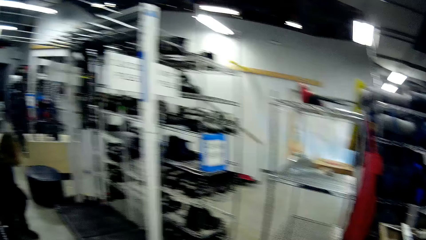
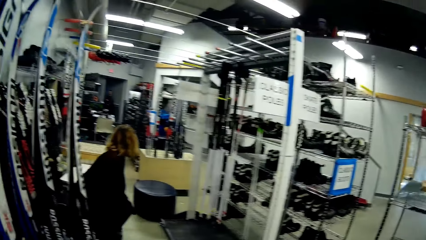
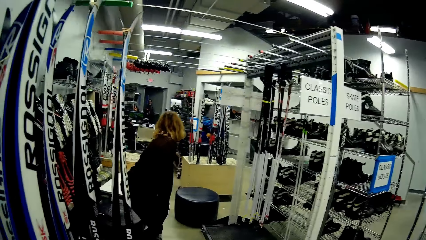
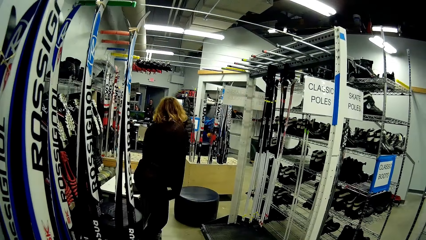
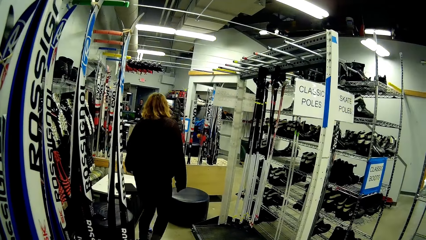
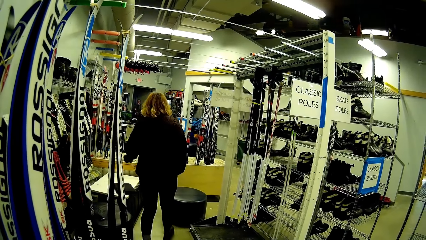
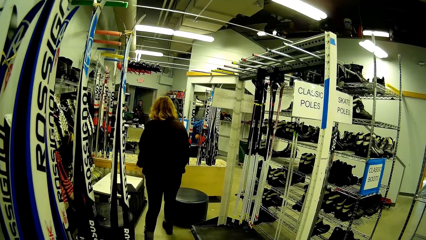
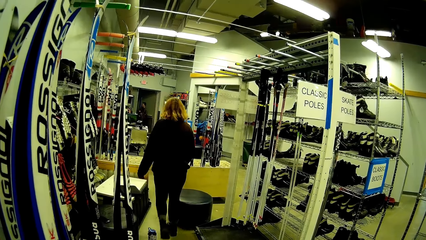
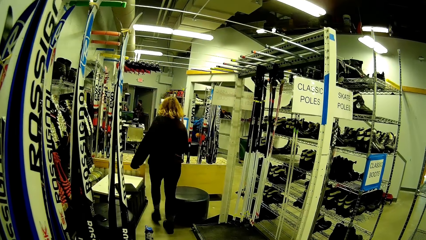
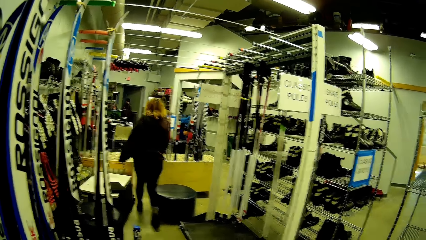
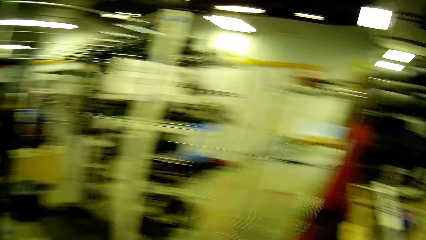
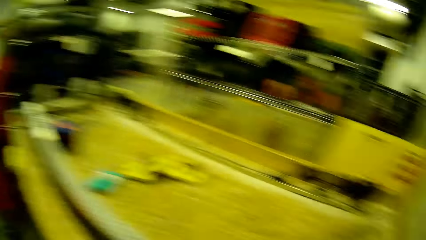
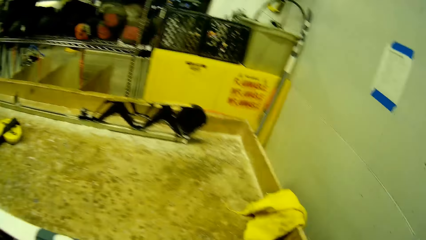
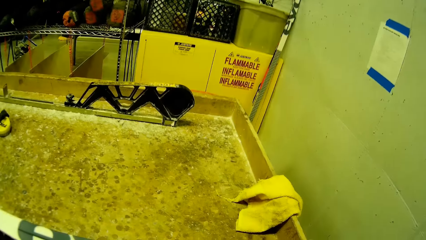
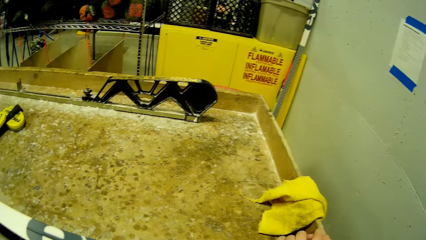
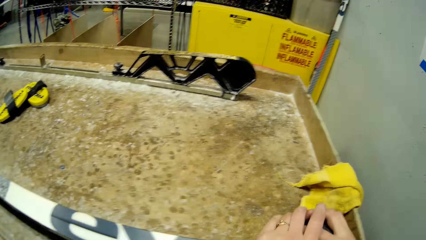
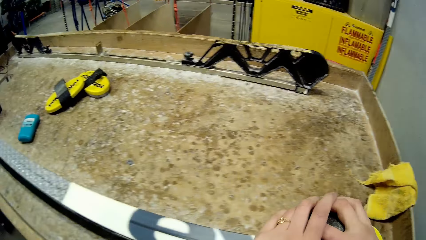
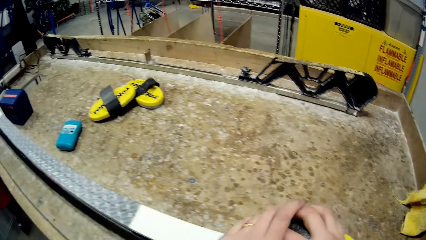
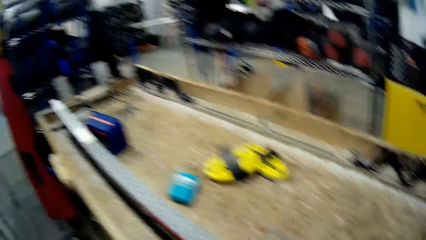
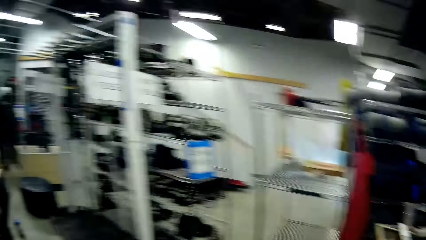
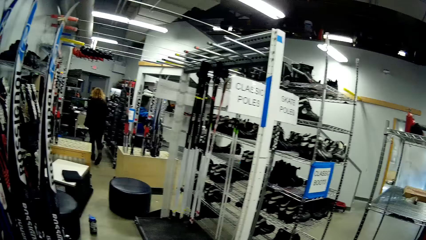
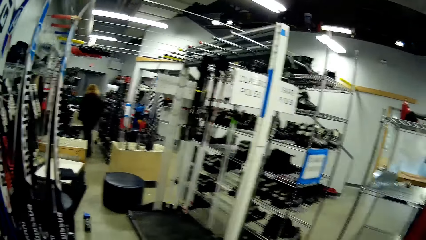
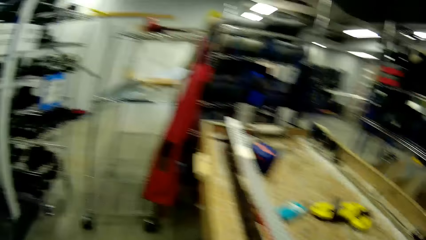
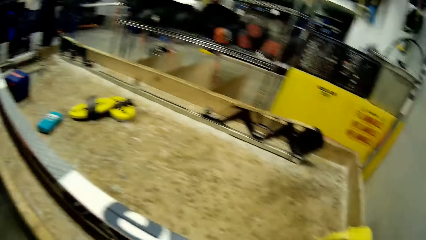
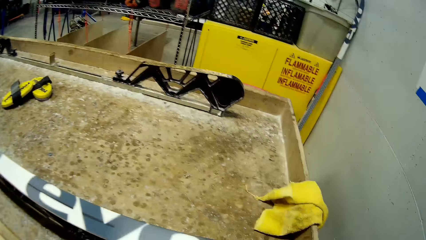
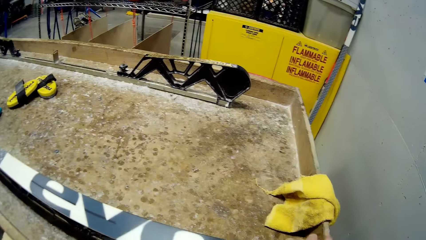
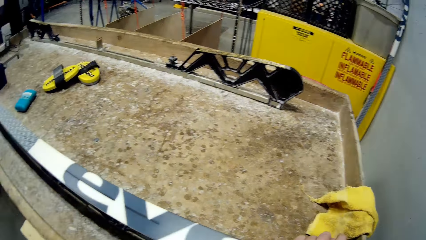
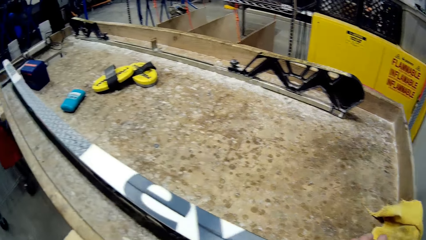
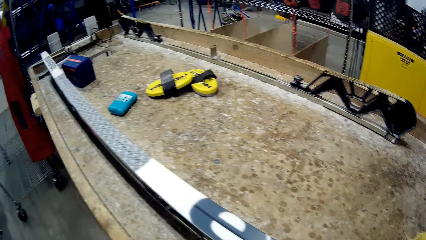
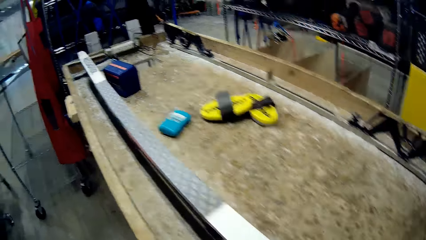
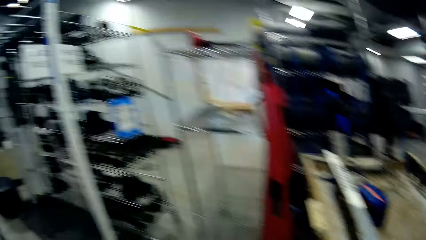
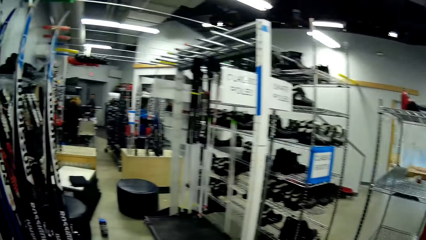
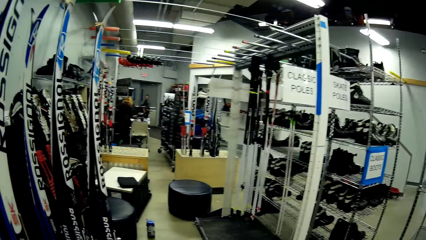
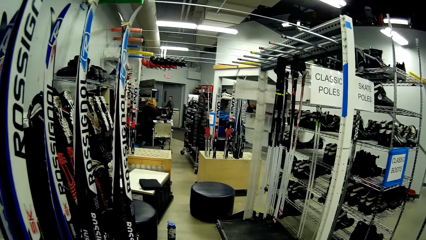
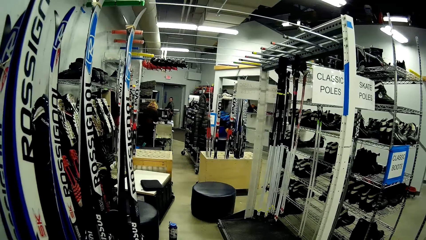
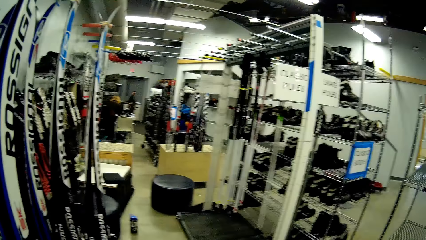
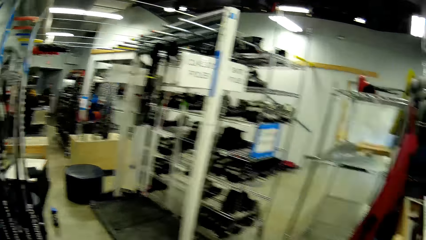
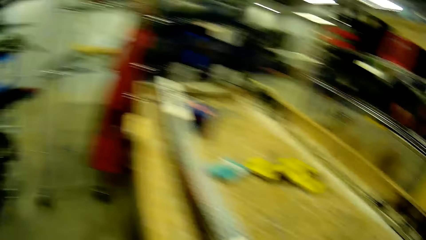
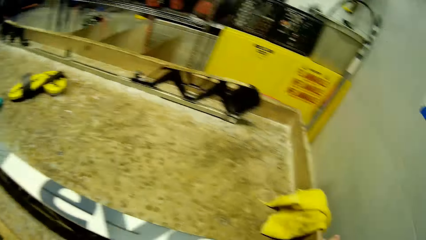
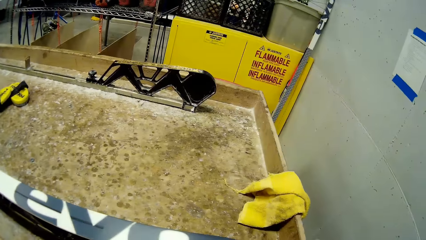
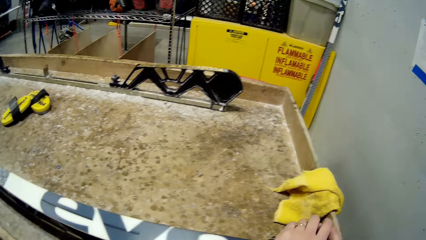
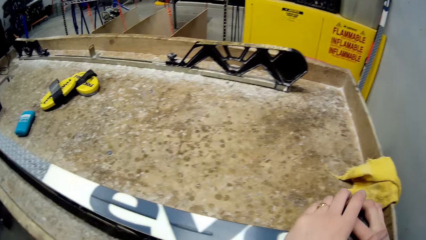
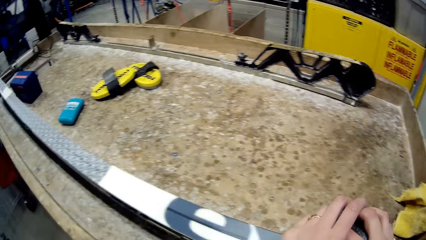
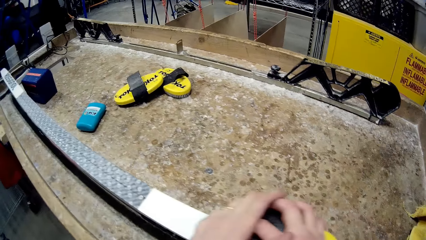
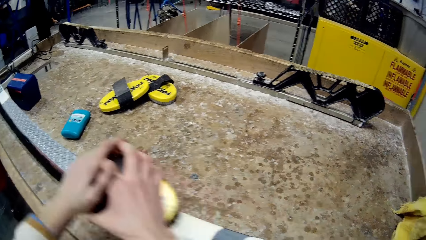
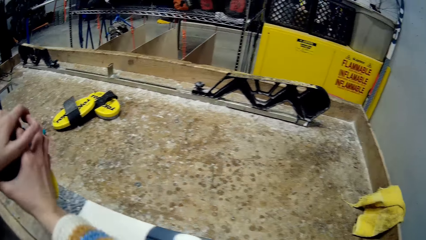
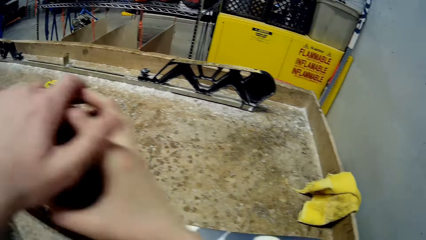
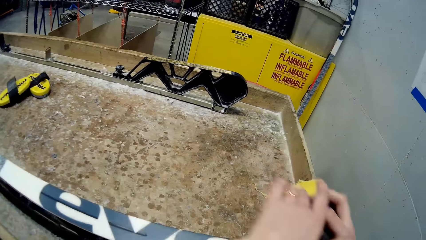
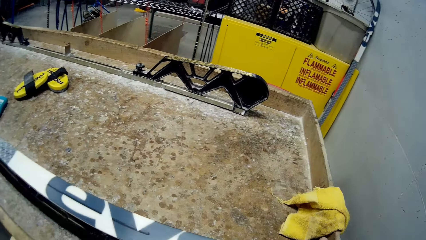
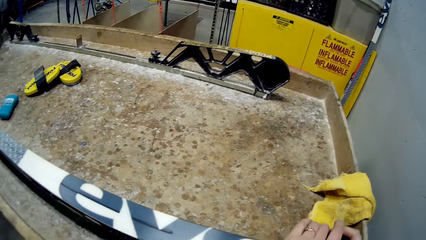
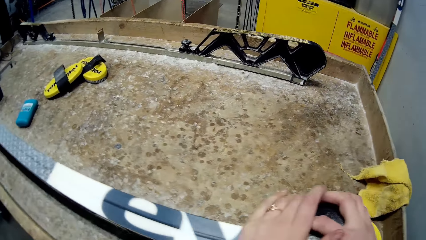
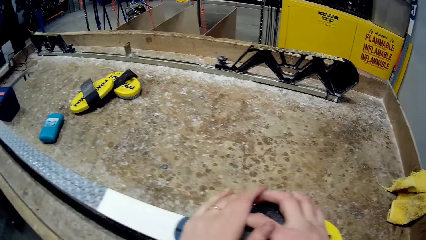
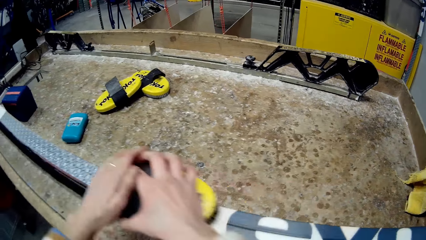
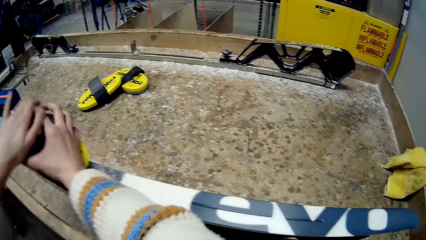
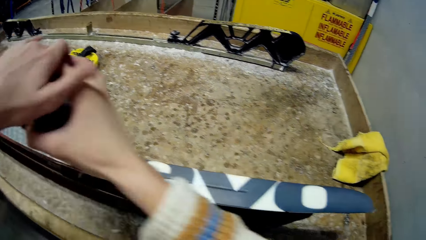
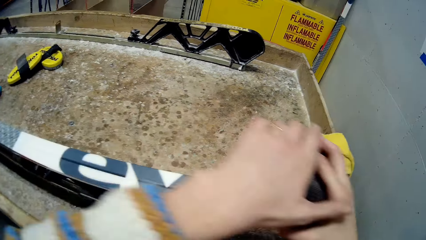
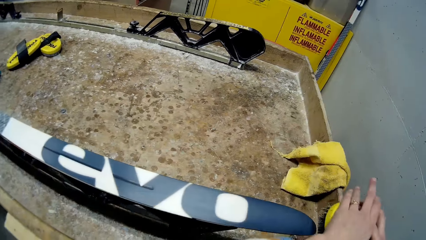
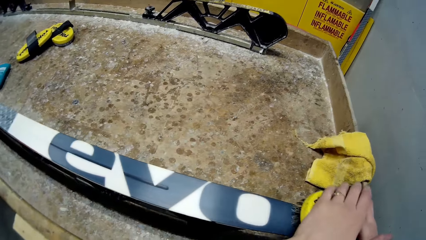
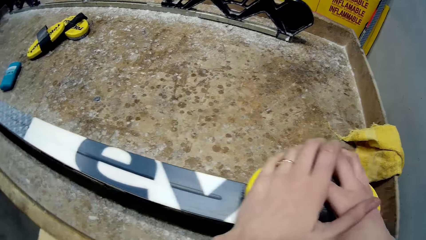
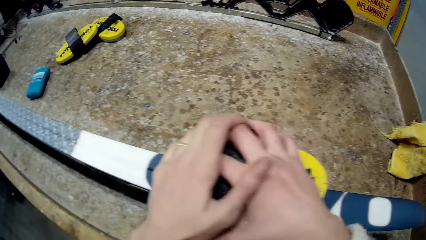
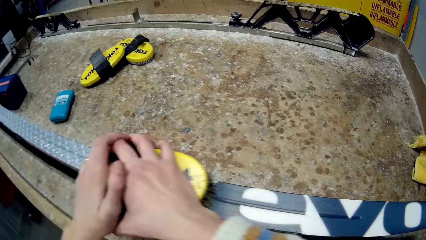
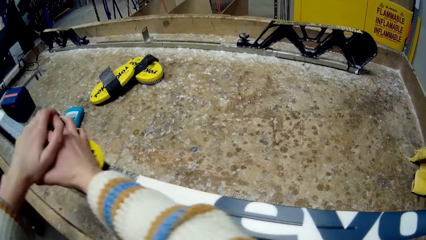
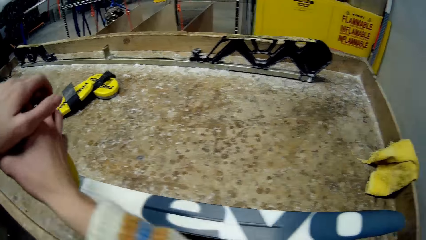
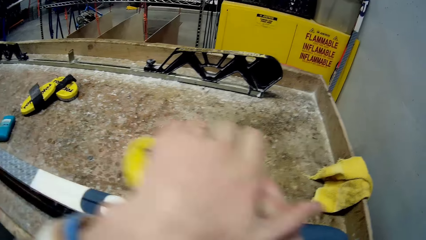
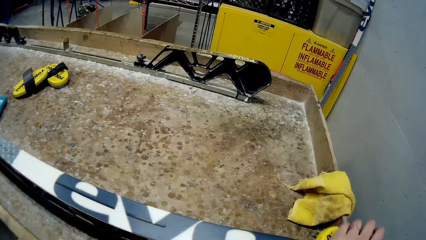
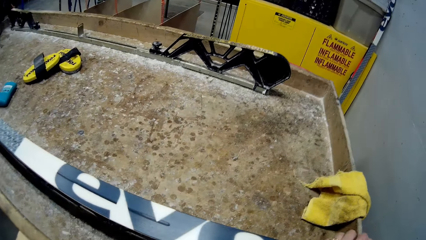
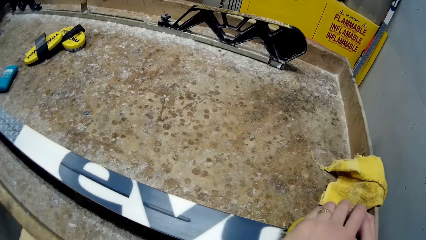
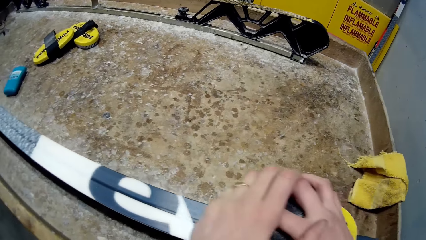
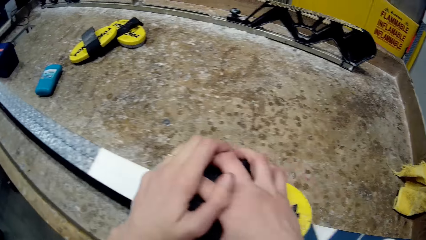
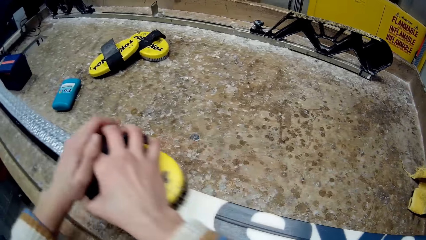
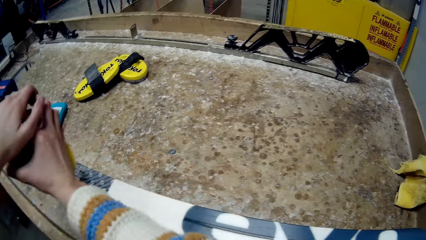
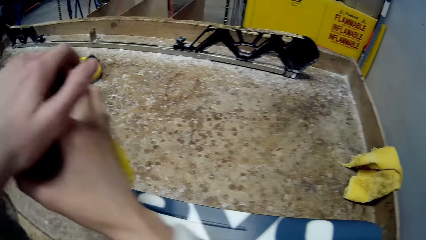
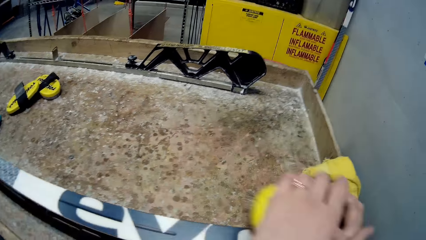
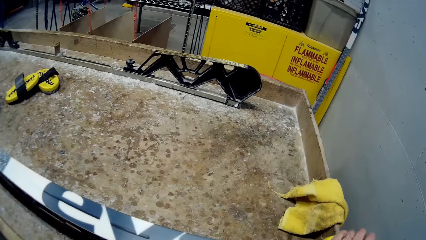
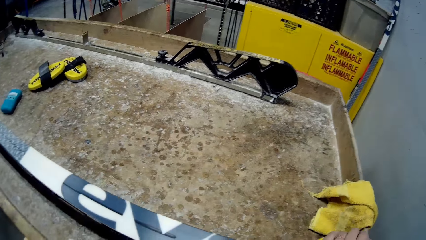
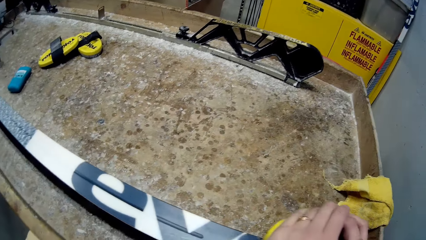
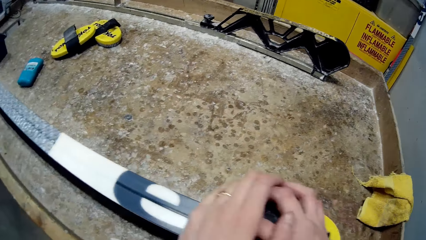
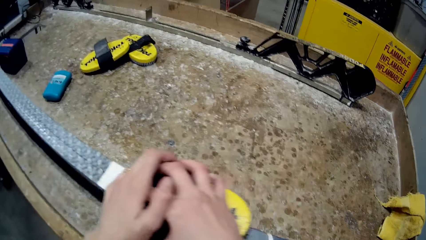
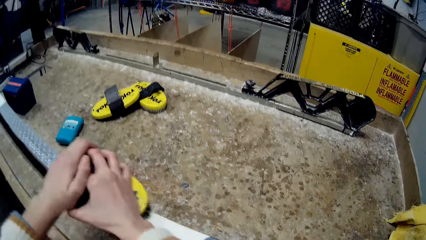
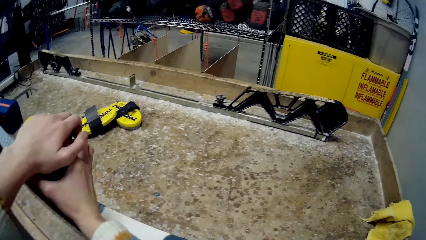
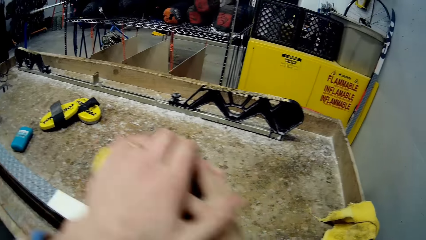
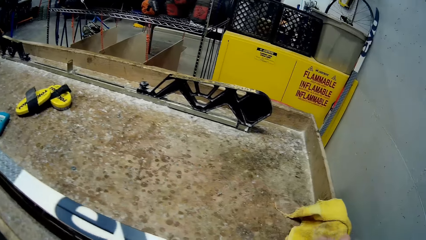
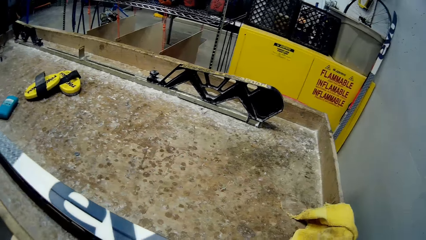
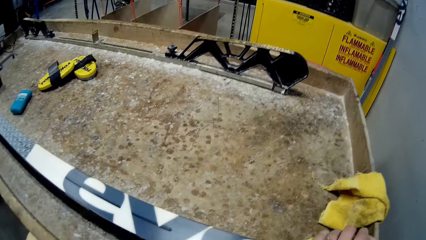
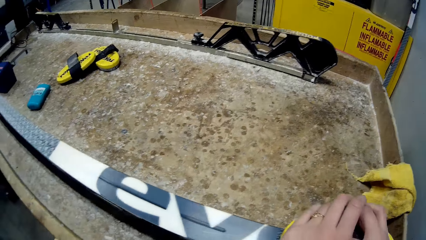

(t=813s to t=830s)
The camera wearer smoothens the poles. A woman walks away from the camera wearer.
